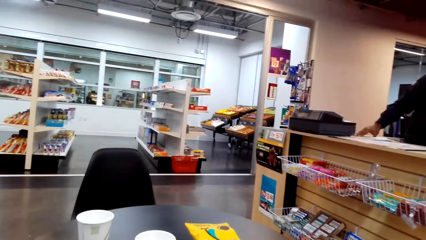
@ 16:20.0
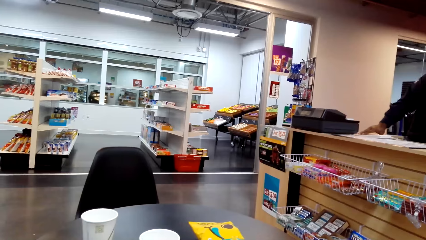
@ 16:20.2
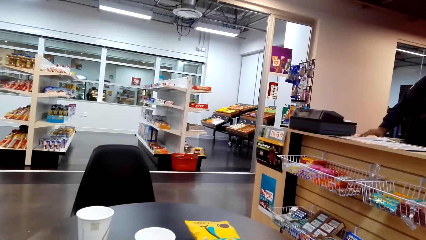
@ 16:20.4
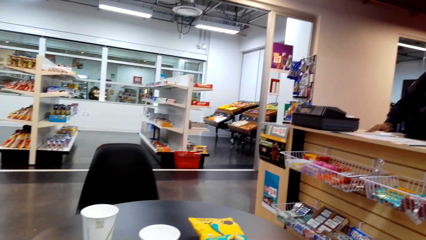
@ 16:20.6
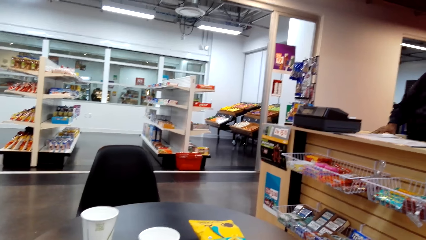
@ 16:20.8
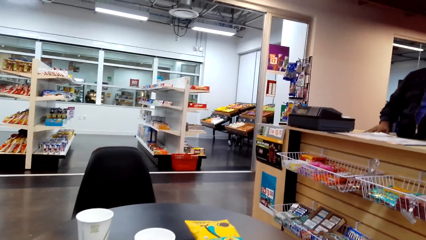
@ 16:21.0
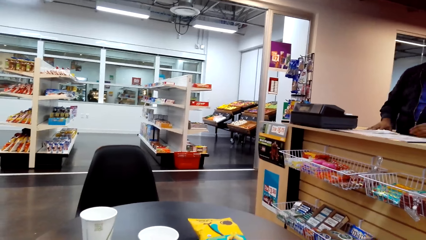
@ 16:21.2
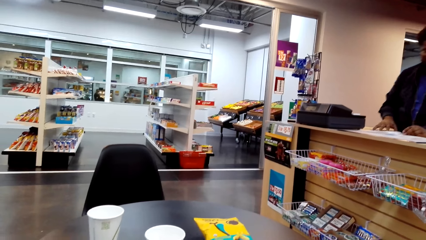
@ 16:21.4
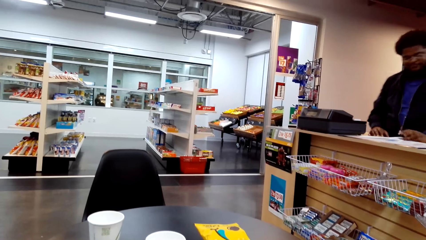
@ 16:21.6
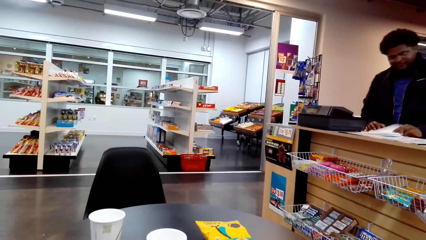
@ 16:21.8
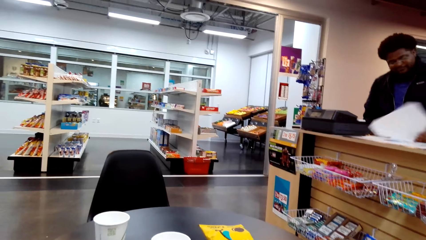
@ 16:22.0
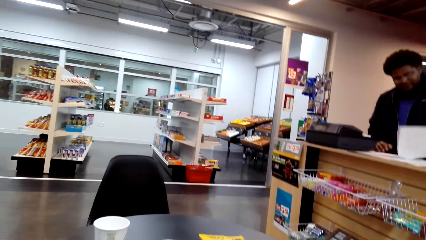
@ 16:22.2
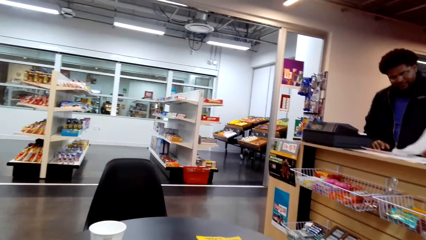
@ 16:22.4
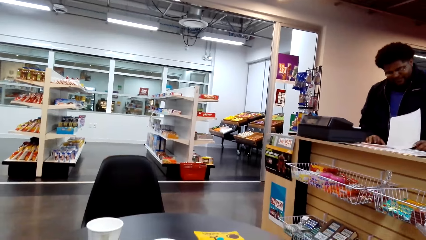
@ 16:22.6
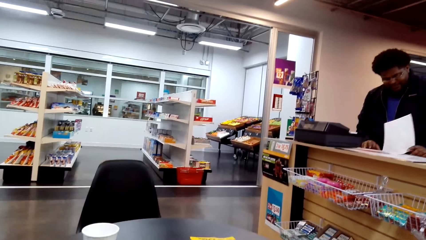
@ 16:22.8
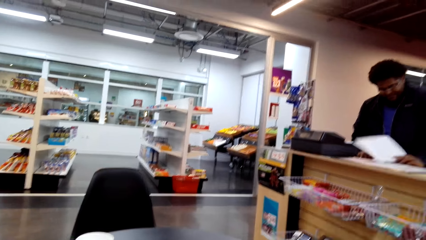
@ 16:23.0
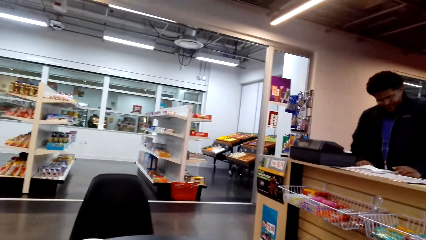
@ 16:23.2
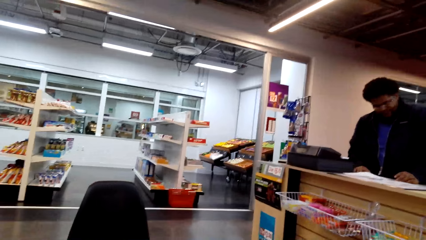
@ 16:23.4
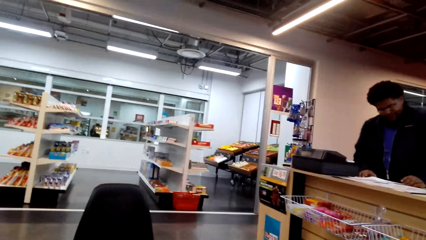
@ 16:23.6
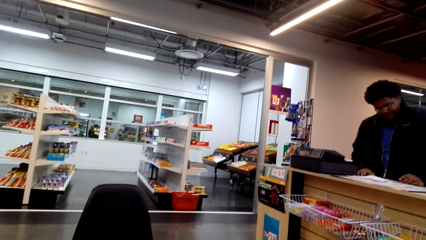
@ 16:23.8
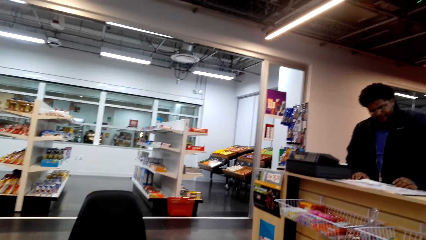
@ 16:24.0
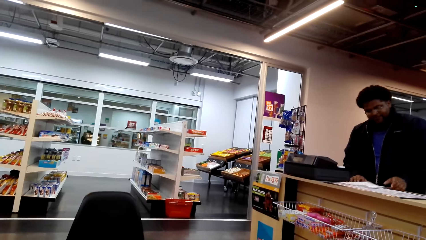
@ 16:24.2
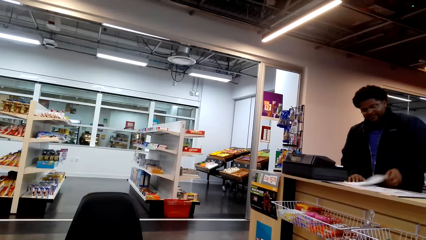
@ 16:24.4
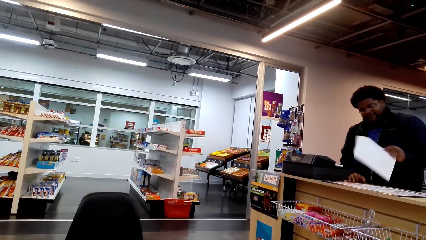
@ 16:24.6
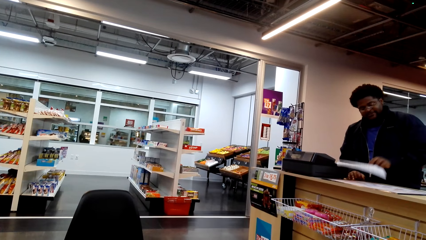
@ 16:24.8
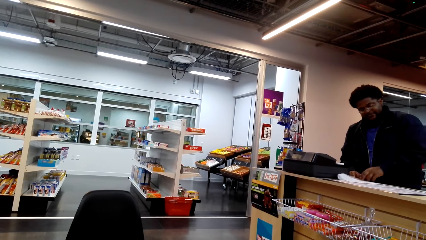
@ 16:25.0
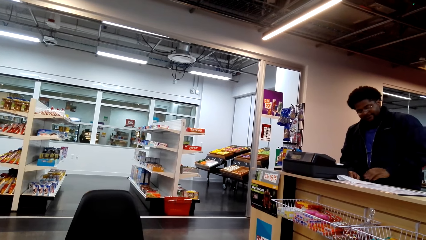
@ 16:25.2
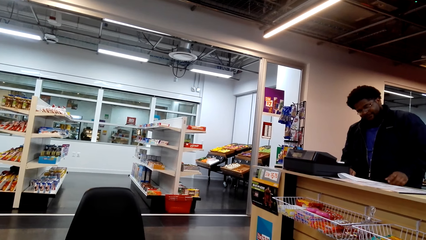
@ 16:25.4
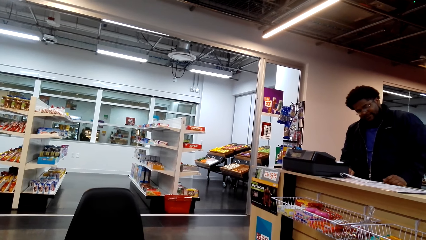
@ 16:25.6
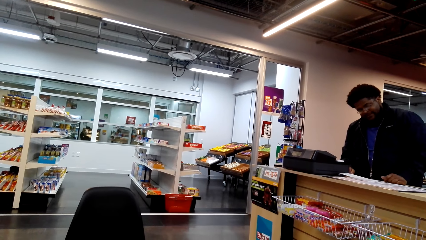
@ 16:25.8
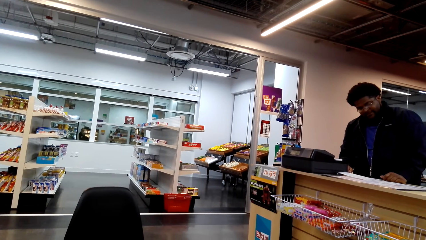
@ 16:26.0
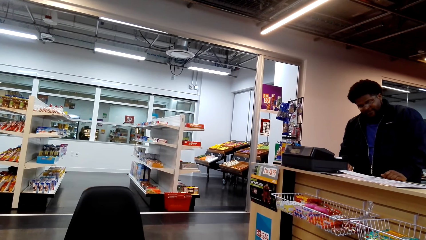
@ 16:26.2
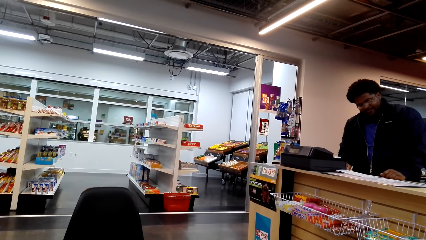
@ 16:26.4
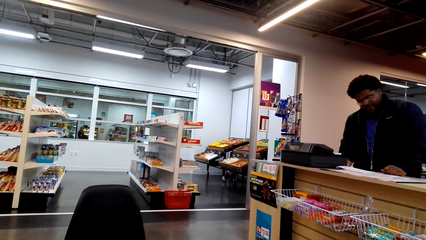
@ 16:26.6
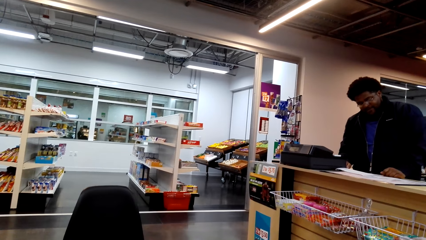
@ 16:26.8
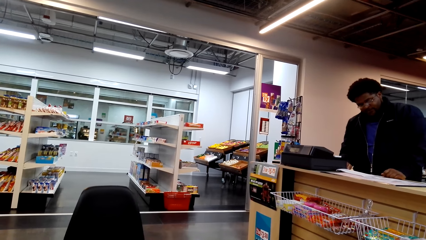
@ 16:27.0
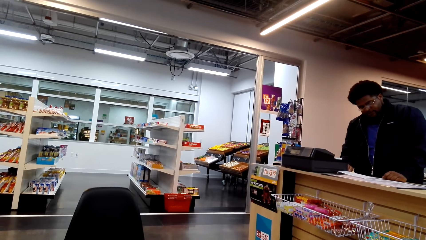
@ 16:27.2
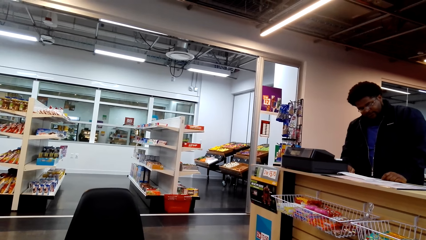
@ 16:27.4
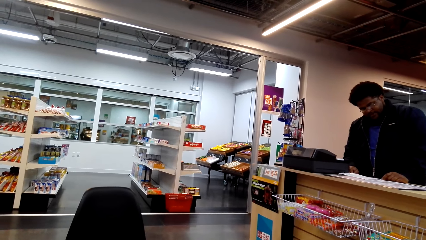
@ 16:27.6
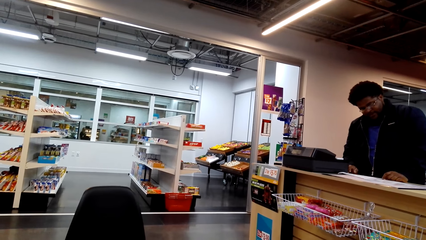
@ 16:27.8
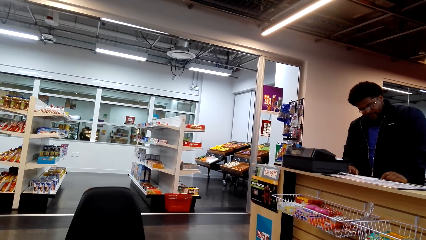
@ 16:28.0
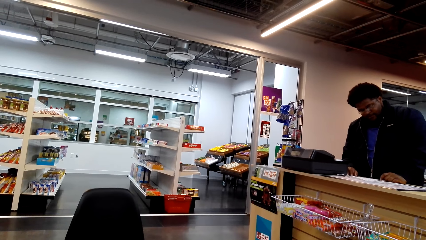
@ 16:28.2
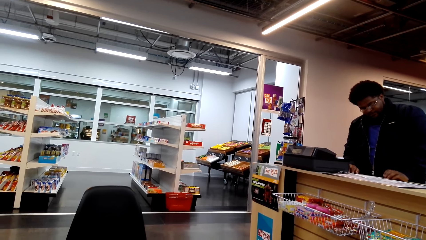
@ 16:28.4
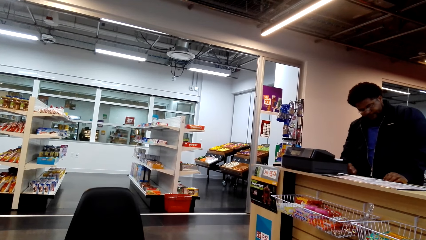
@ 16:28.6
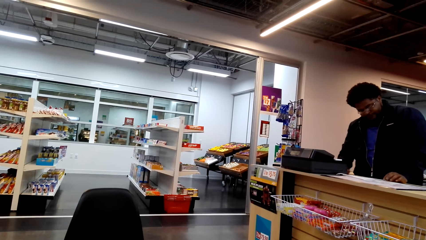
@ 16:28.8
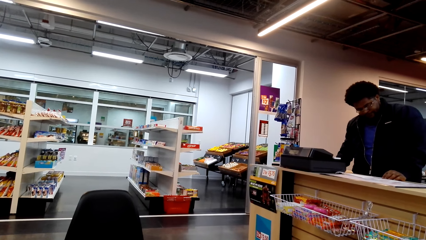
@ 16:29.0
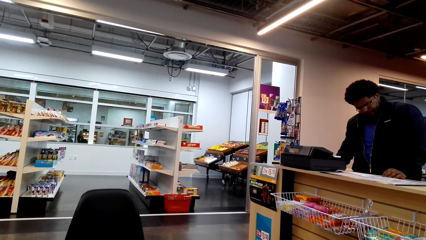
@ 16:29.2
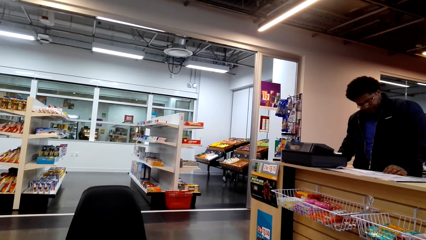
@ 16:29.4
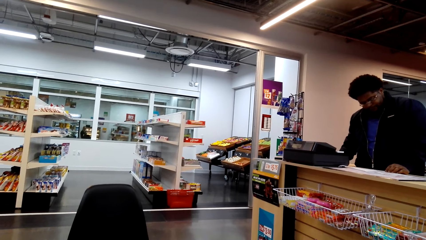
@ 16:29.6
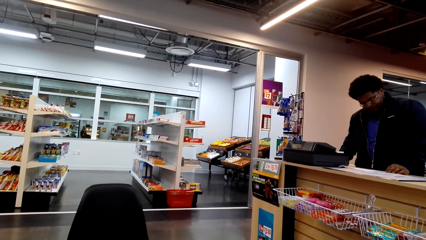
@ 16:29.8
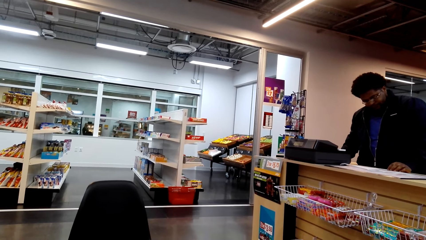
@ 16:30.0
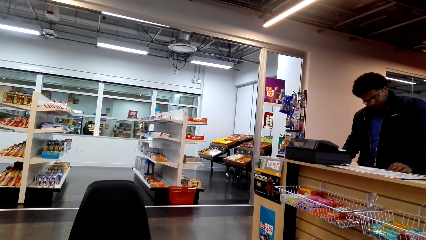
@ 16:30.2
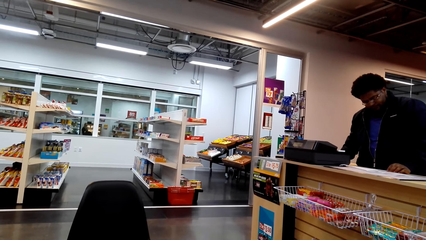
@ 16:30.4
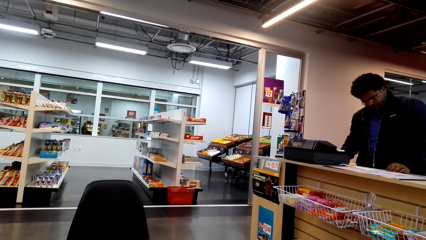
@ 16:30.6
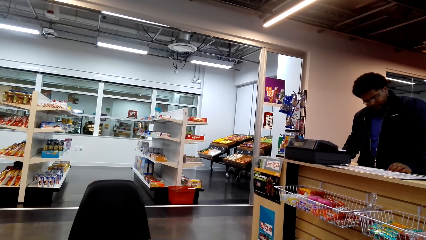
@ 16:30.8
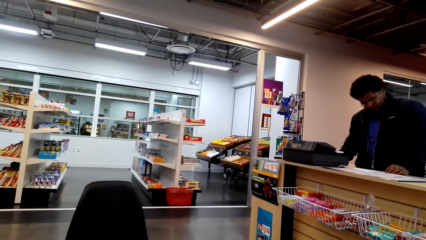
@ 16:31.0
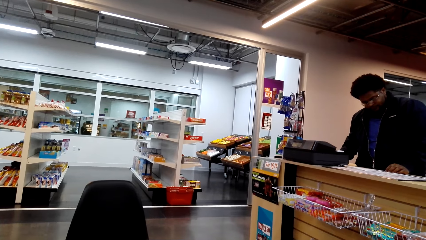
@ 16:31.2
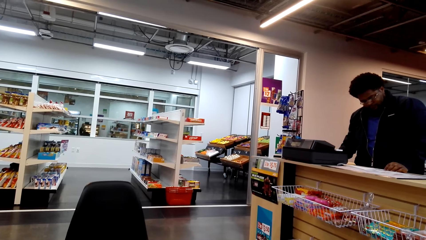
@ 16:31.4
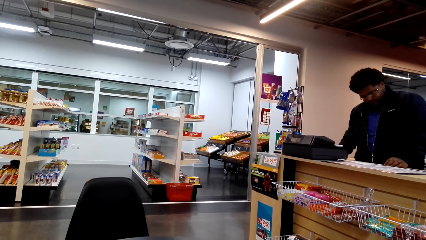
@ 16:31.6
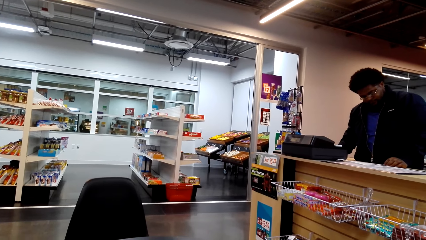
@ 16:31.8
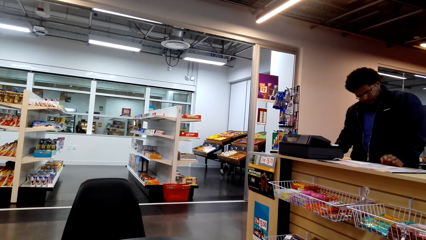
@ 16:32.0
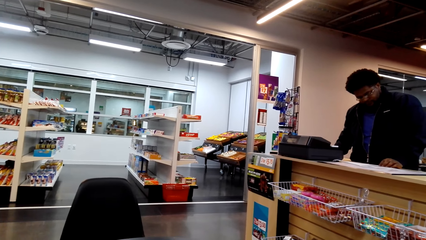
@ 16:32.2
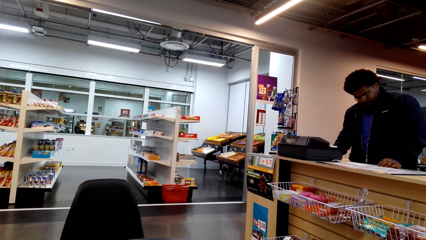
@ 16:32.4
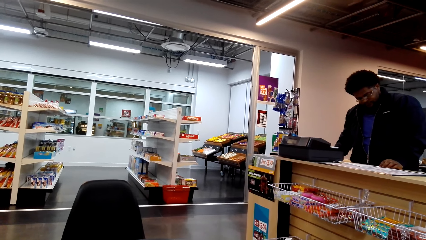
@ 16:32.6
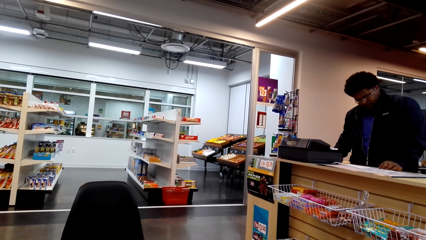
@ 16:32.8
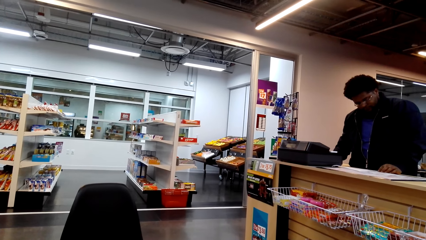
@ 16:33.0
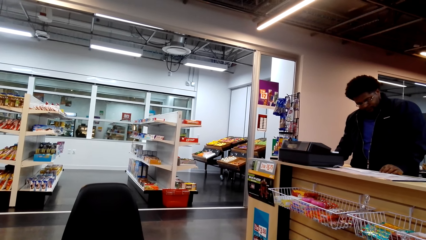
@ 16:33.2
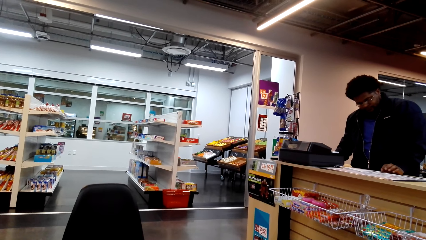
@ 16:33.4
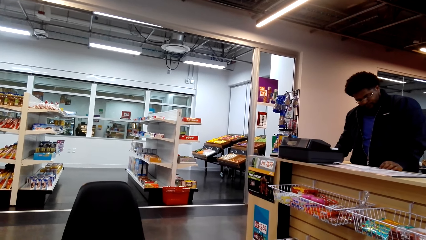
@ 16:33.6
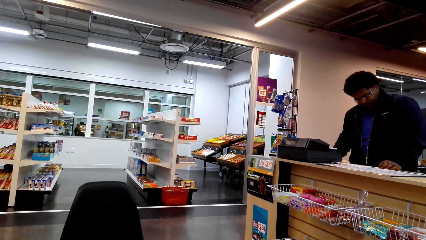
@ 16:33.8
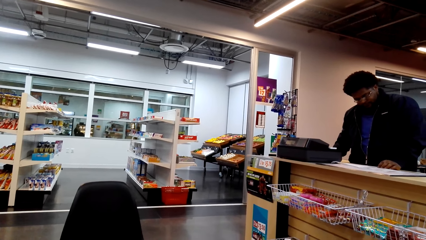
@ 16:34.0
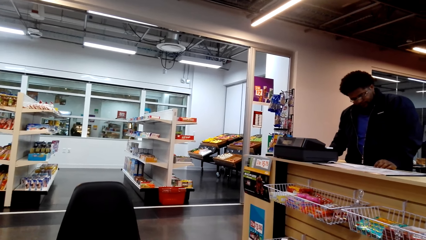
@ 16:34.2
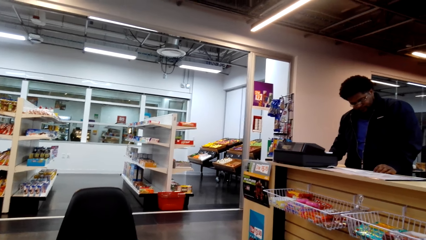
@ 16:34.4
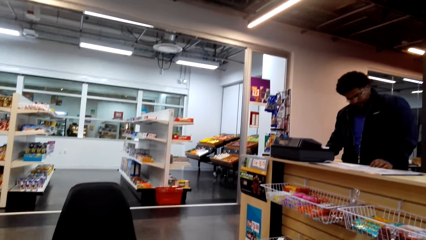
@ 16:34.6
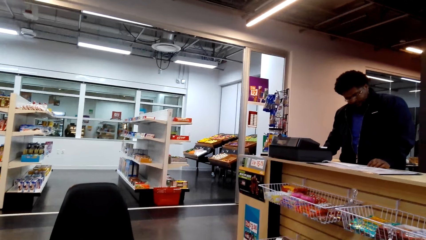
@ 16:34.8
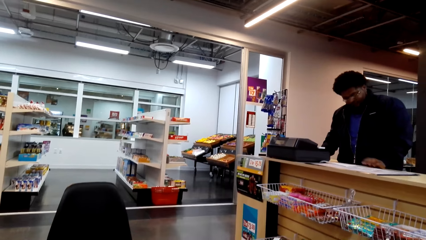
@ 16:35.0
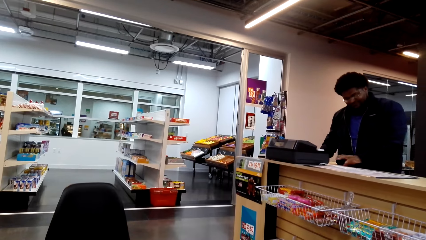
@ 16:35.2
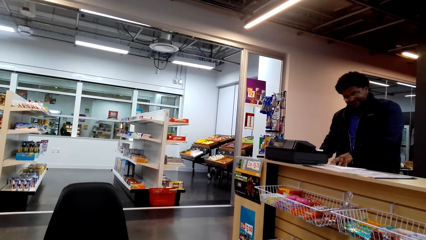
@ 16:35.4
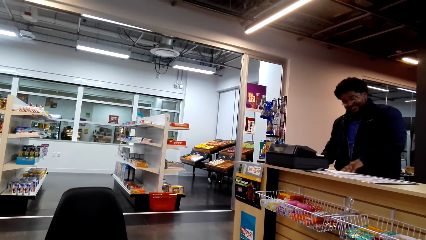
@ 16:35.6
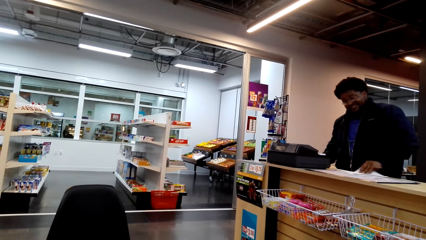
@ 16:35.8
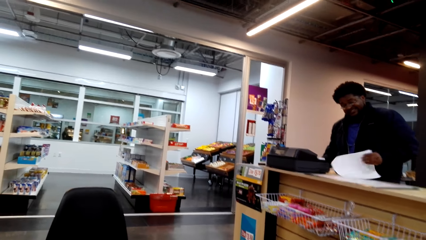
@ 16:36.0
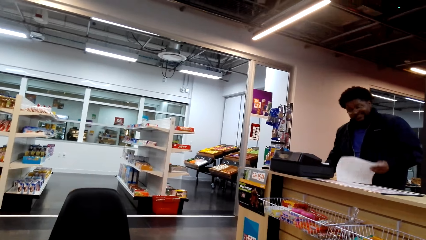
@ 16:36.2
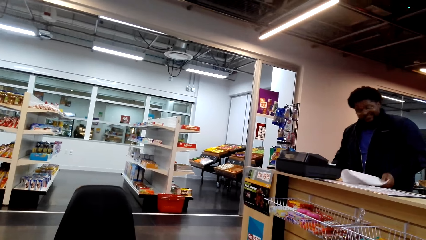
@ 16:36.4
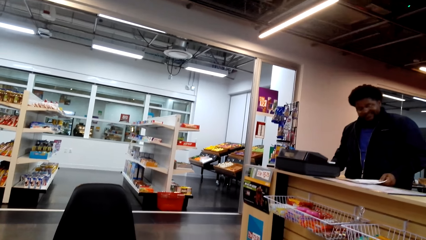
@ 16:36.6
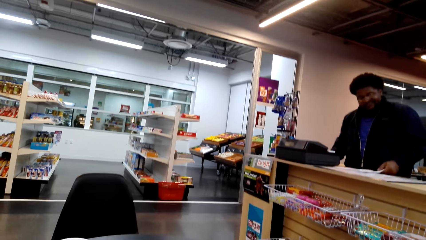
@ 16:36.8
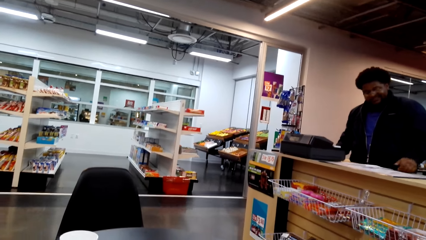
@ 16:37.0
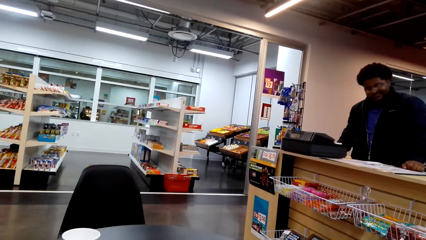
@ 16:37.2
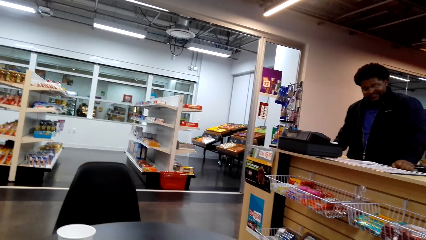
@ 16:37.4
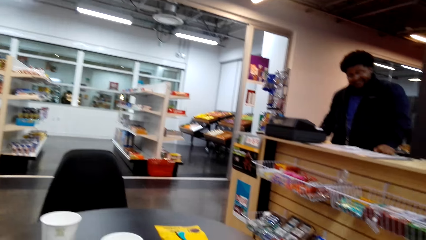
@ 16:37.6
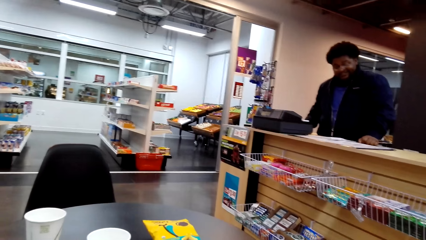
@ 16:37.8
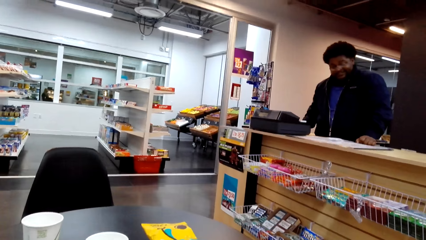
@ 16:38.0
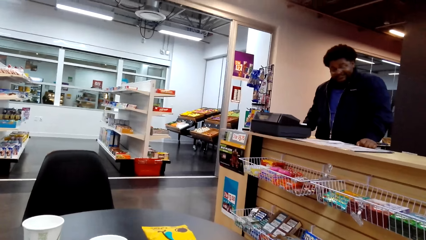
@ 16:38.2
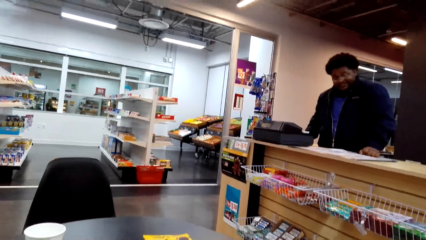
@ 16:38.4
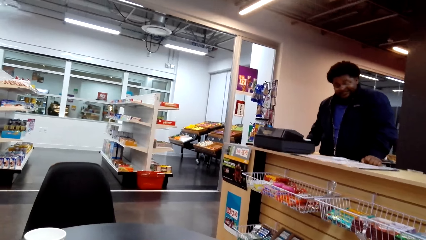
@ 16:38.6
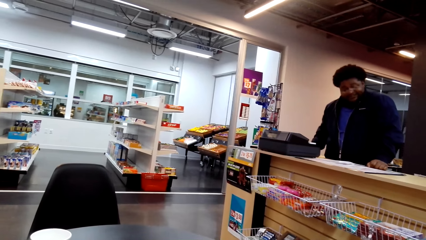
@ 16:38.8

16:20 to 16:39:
The person turns the piece of paper on the table and holds the pieces of paper. The person reads the piece of paper and turns the piece of paper on the table.
